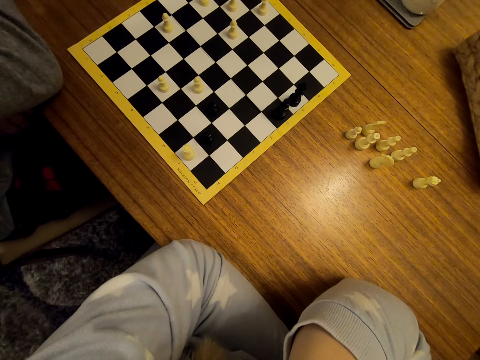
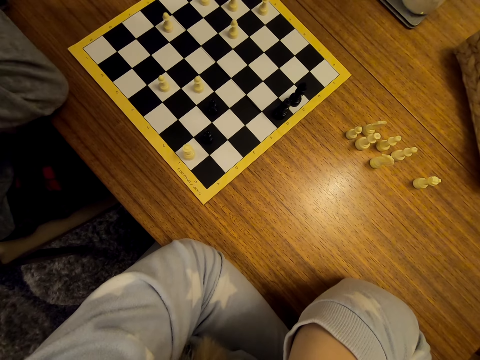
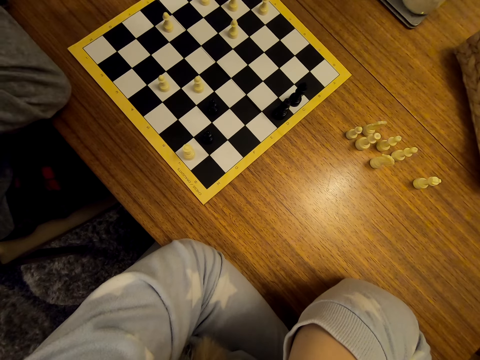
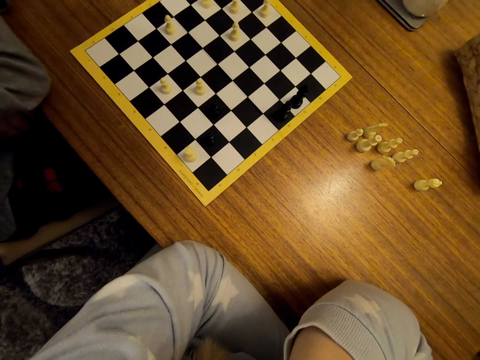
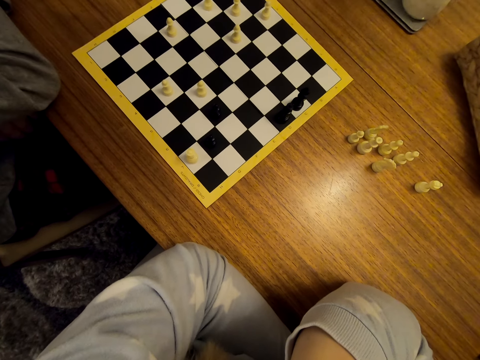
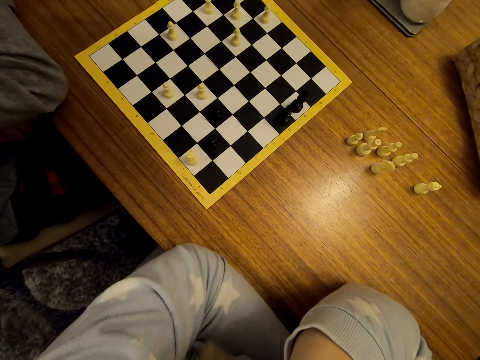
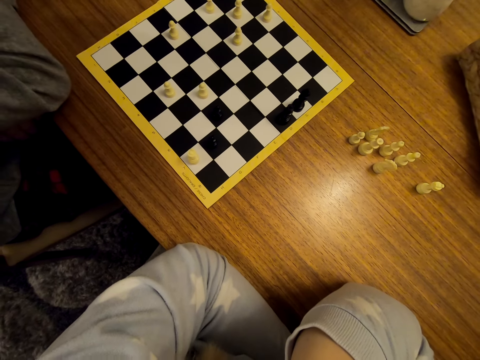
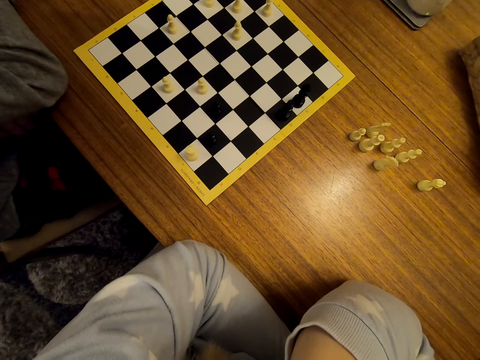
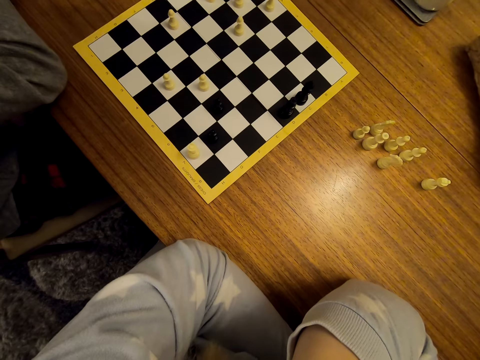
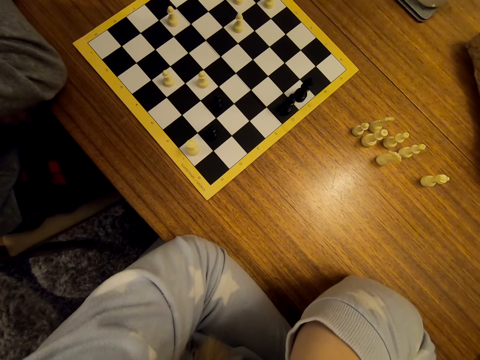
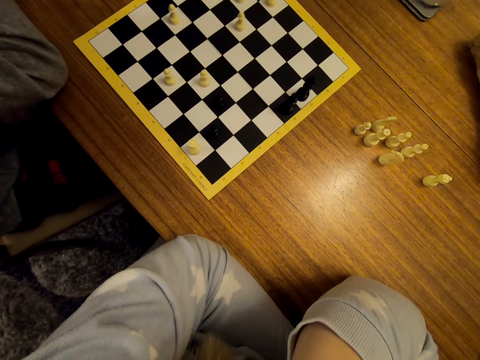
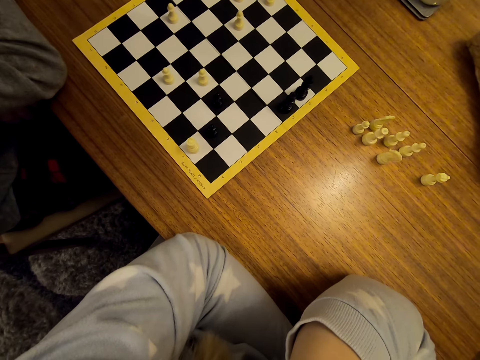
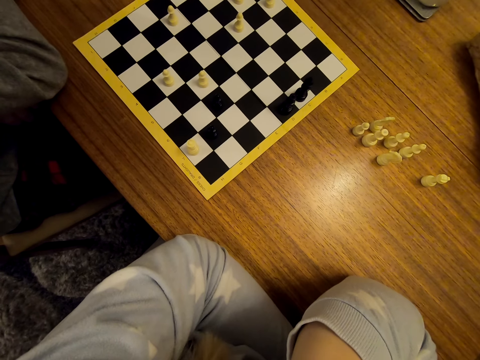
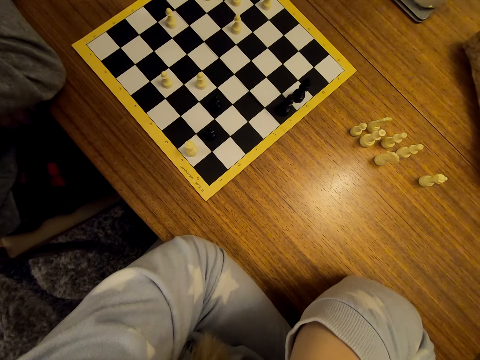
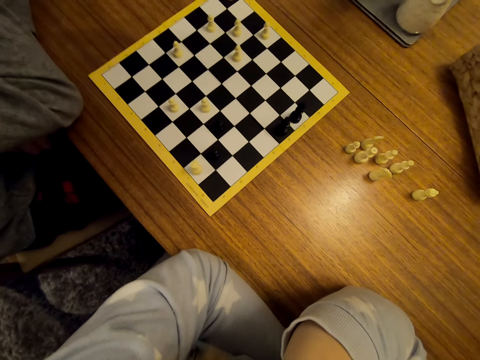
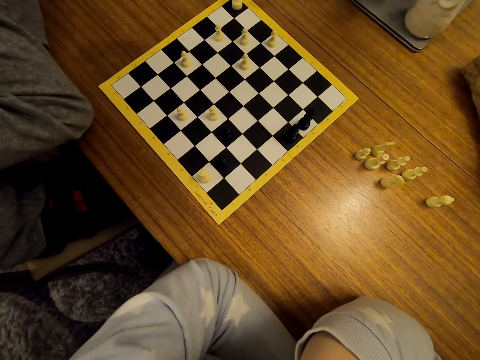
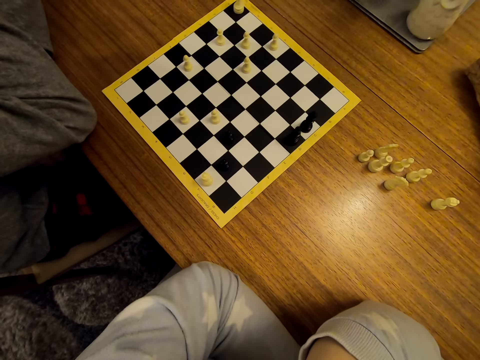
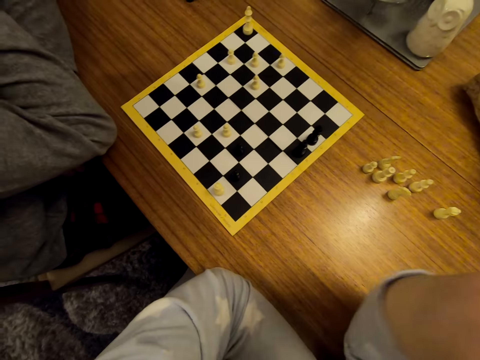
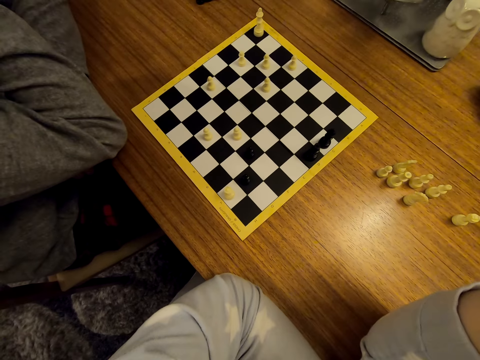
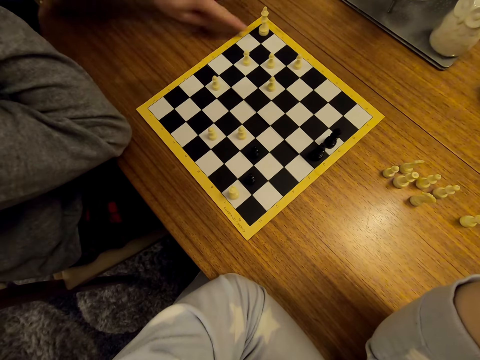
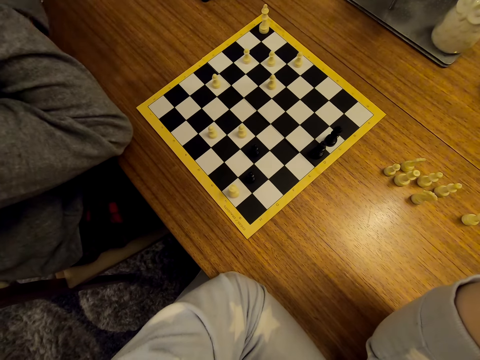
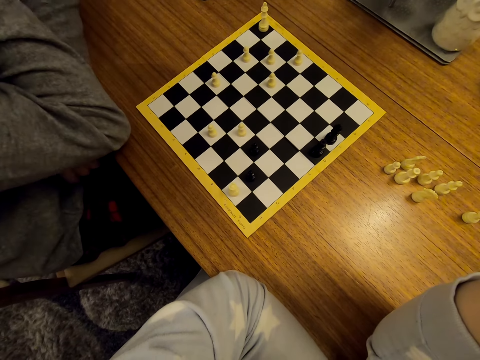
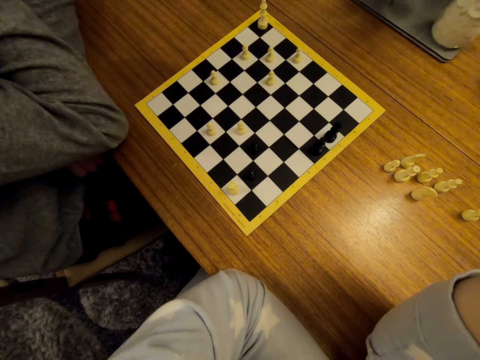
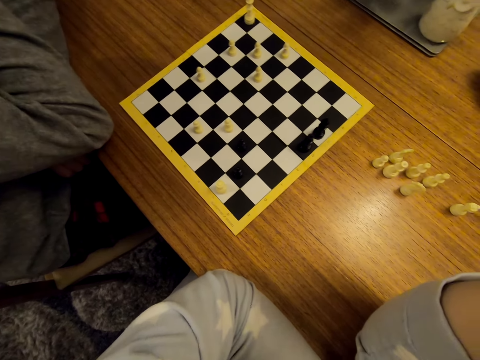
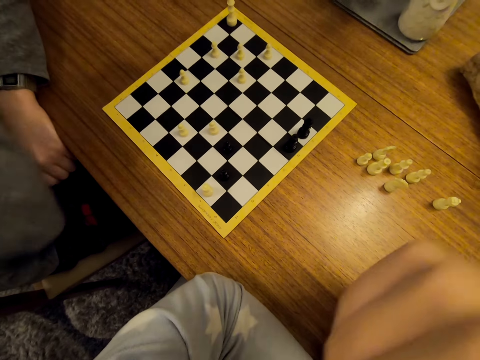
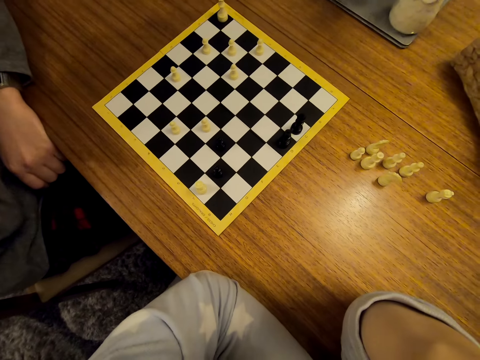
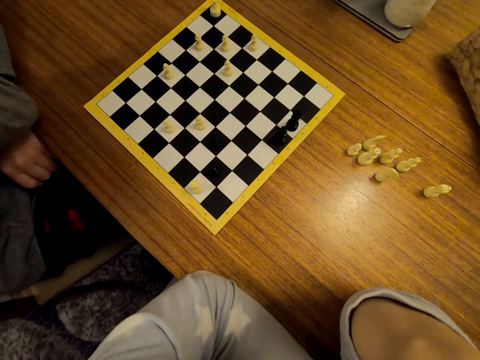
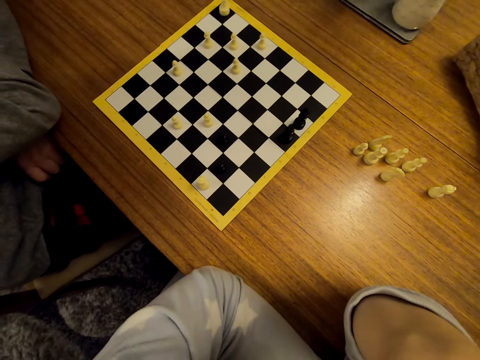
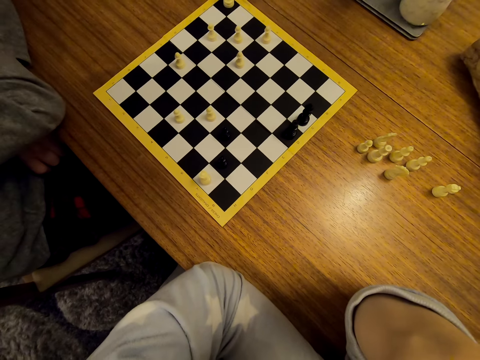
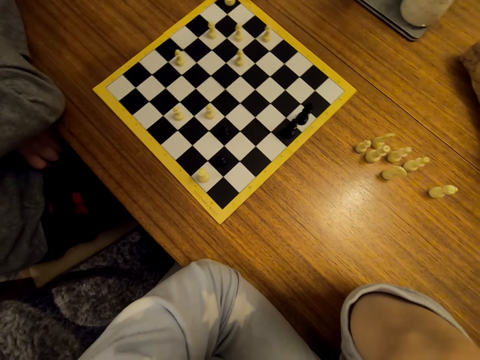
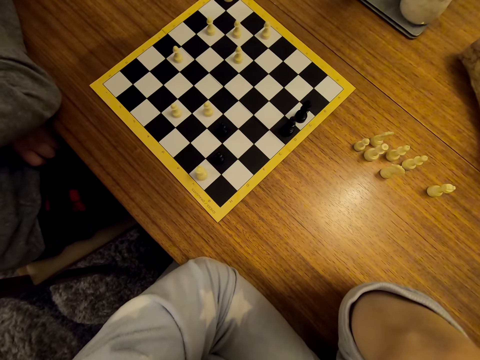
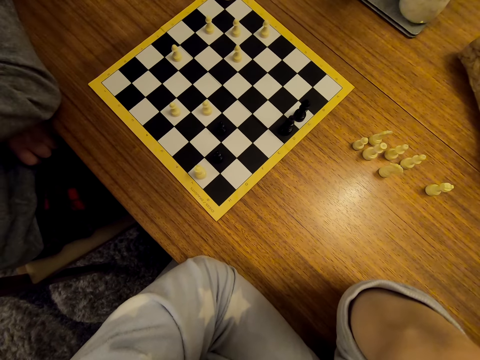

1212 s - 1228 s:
The camera wearer converses with a man. The man points a chess piece on the chess board. The man stares at the chess on the table. The camera wearer stares at the chess on the table.

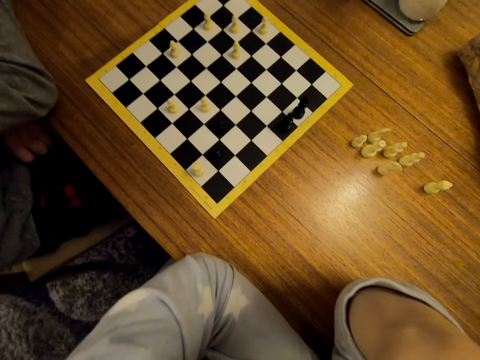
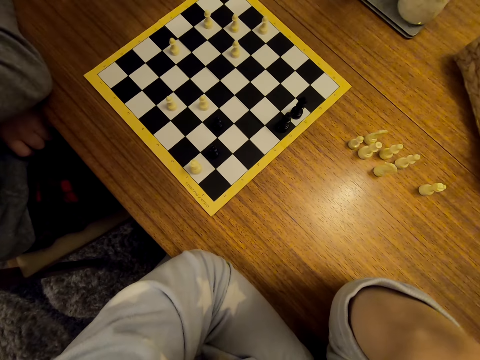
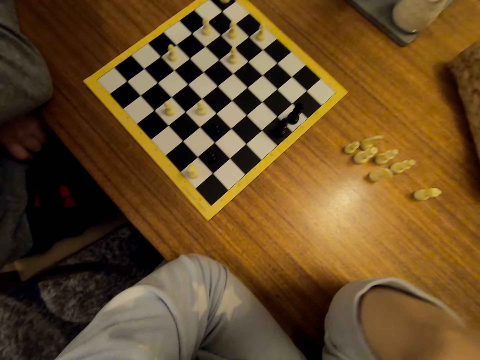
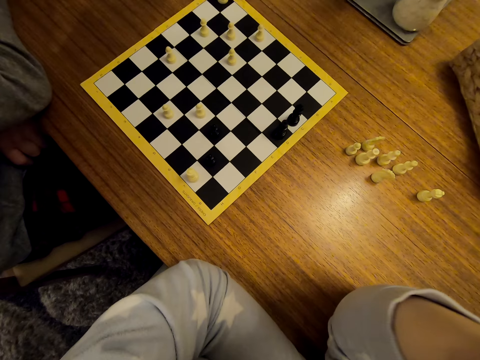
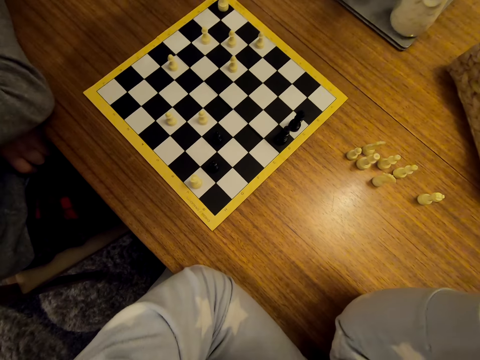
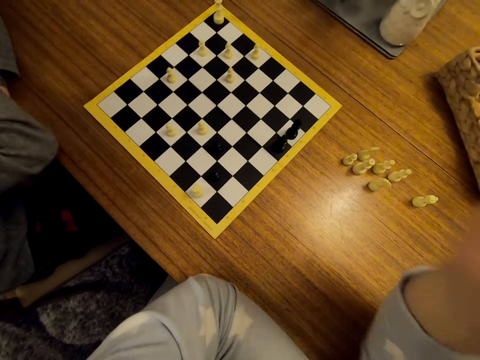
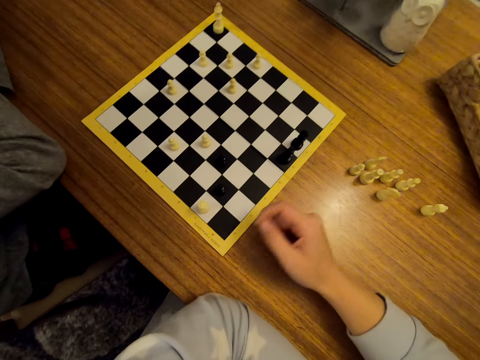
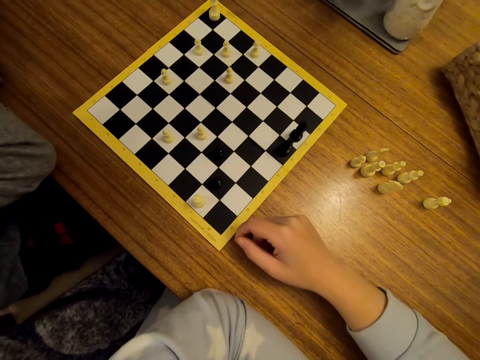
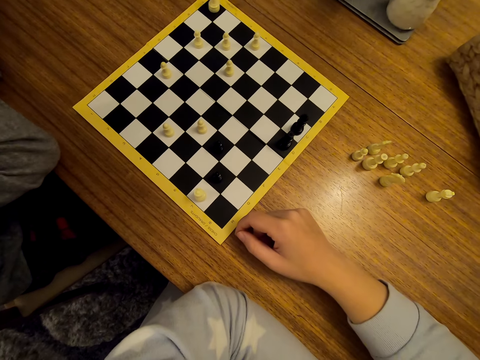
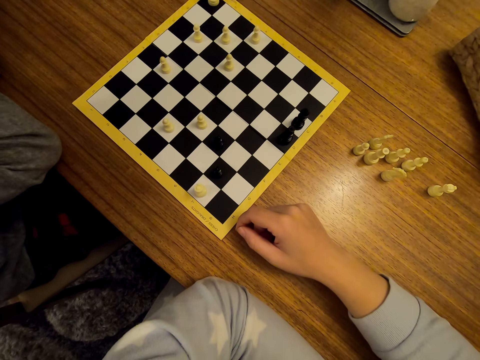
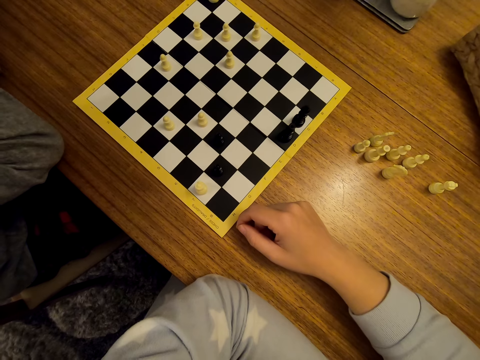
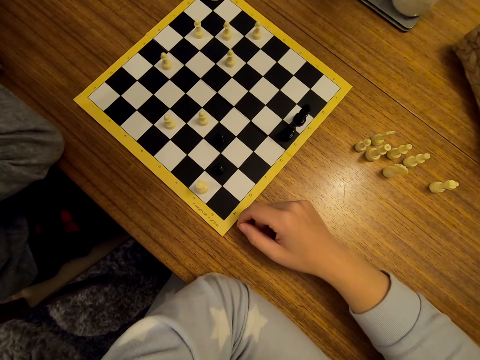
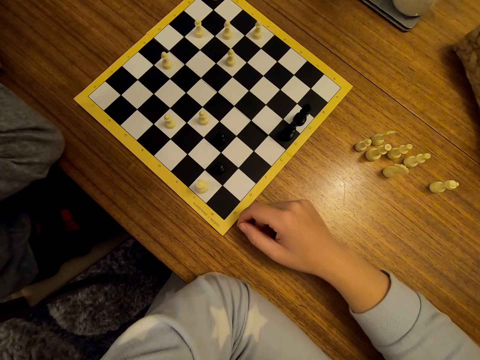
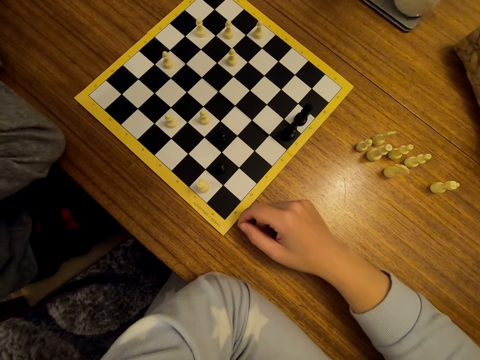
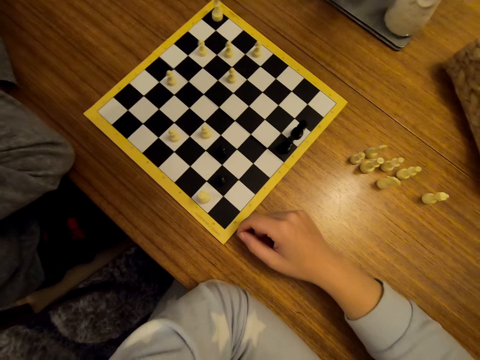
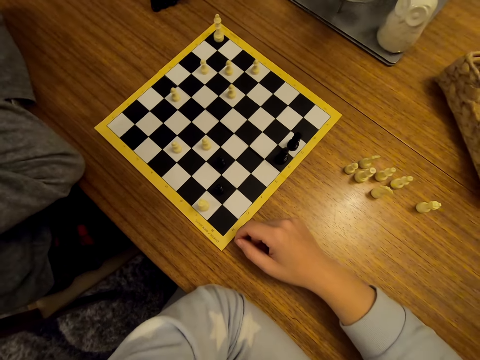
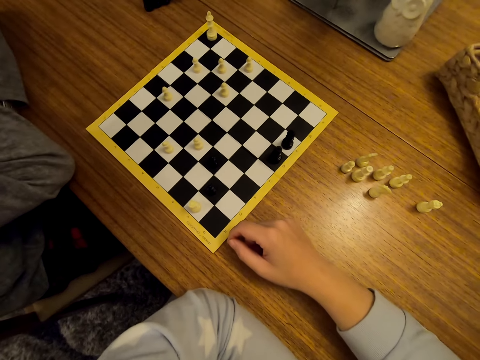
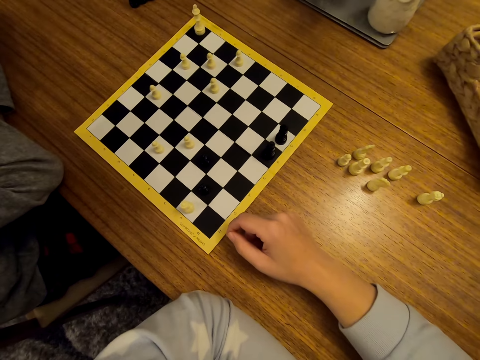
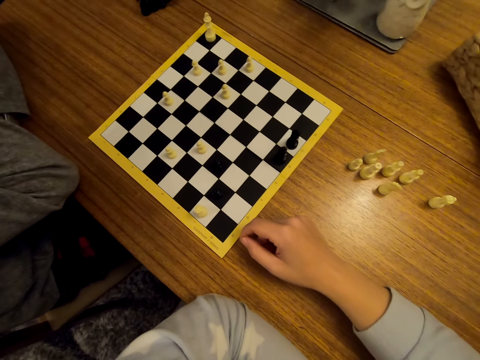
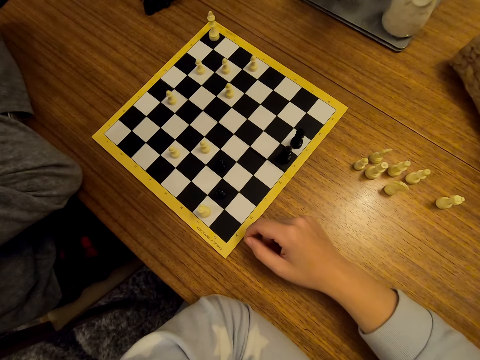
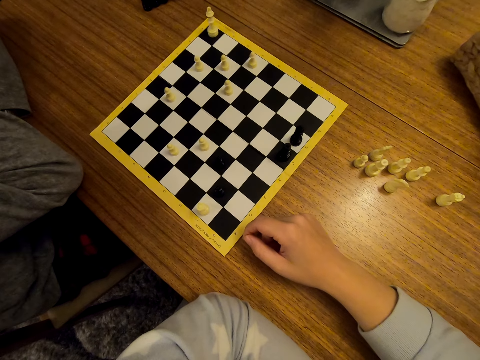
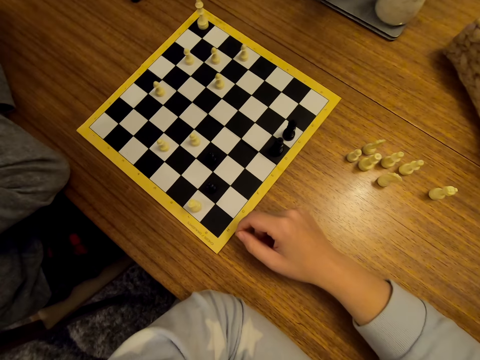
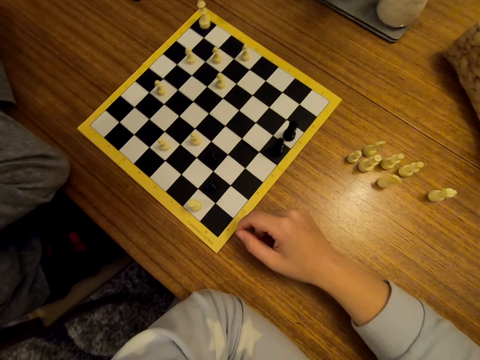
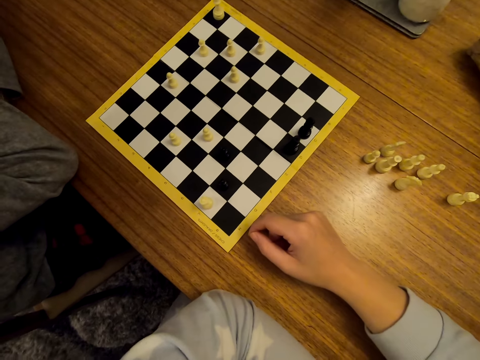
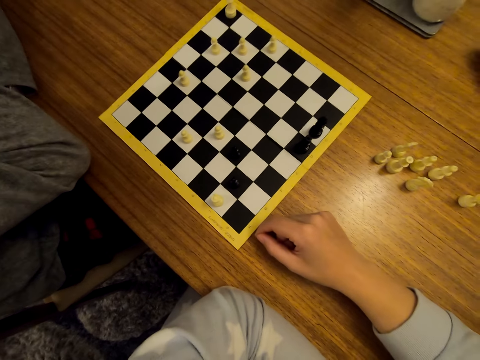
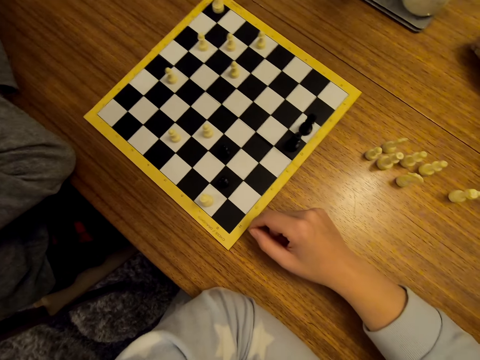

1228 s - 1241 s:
The camera wearer puts his hand down.
